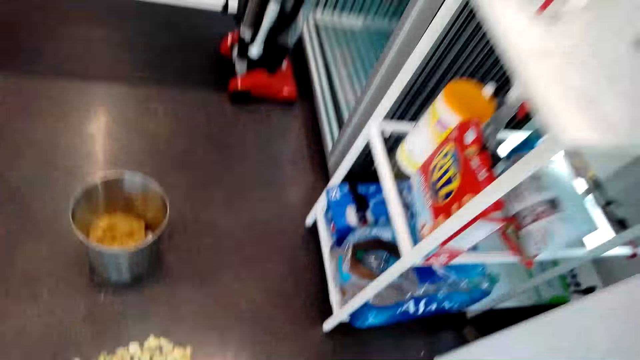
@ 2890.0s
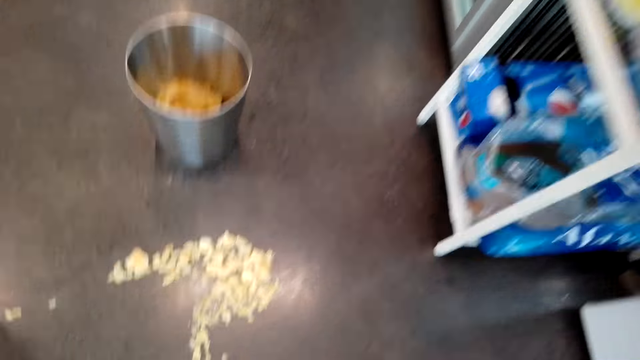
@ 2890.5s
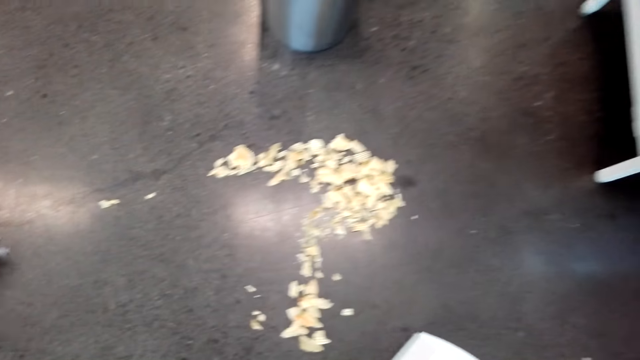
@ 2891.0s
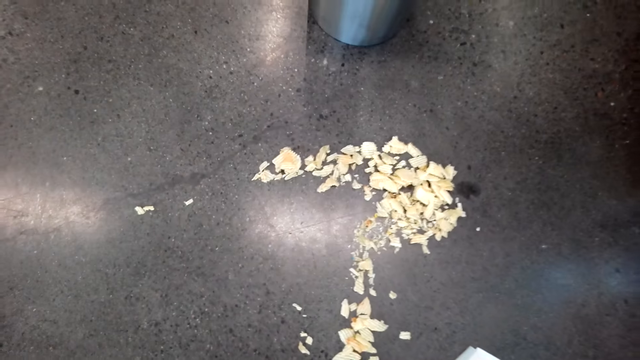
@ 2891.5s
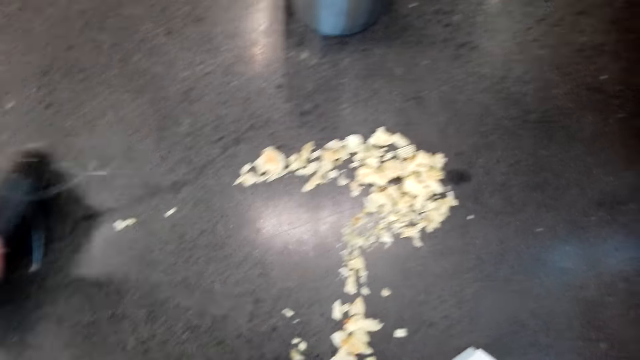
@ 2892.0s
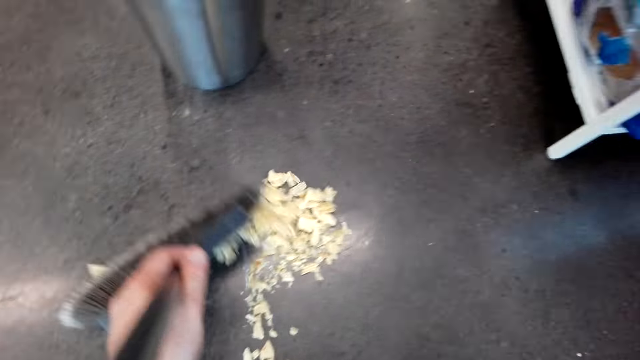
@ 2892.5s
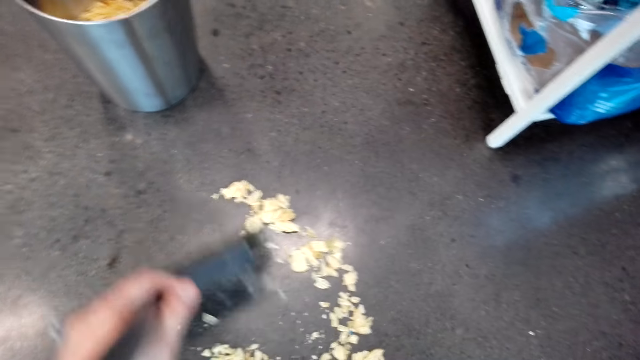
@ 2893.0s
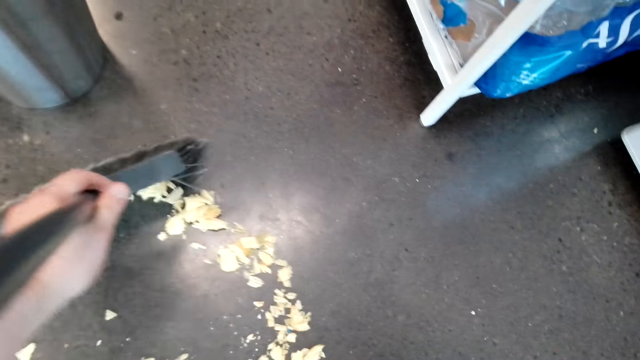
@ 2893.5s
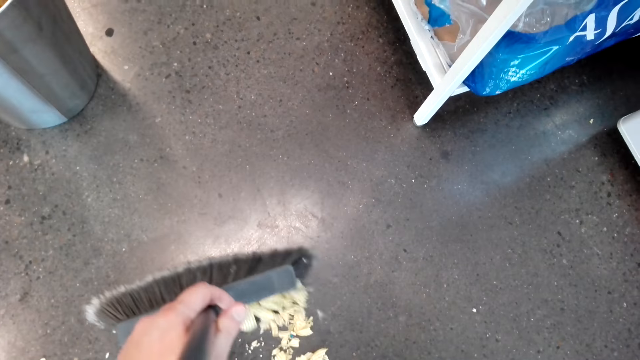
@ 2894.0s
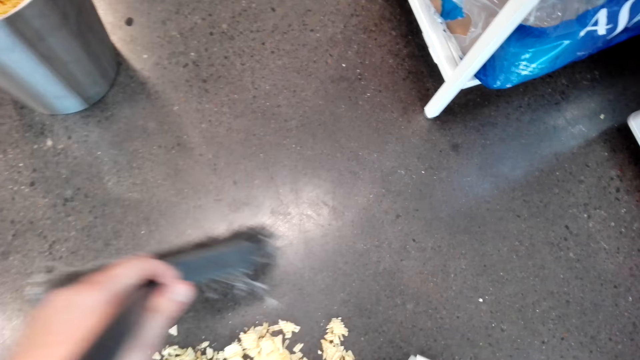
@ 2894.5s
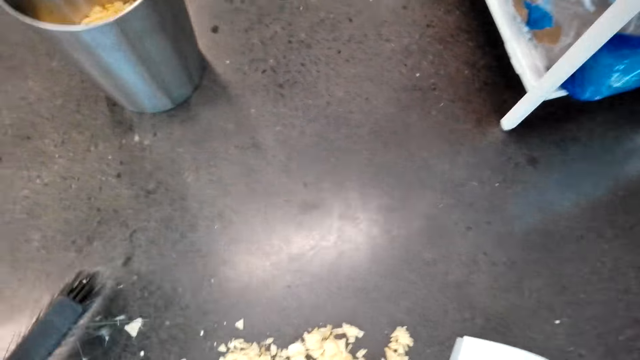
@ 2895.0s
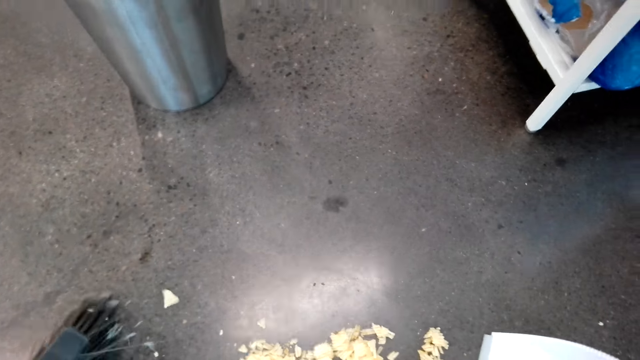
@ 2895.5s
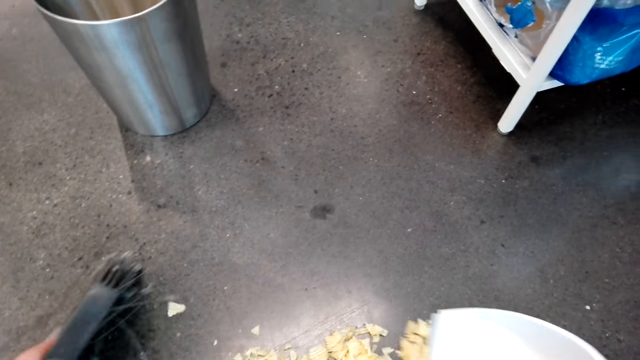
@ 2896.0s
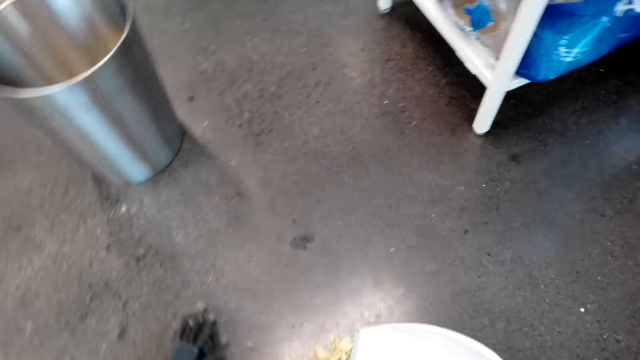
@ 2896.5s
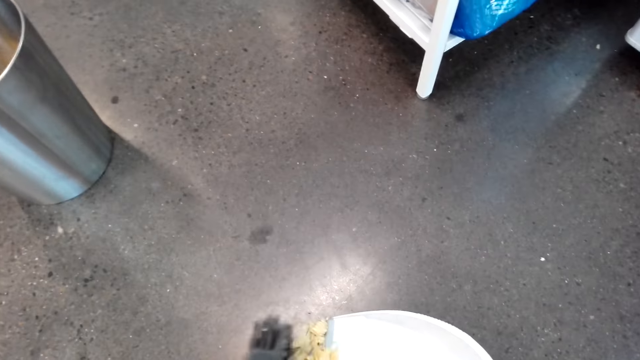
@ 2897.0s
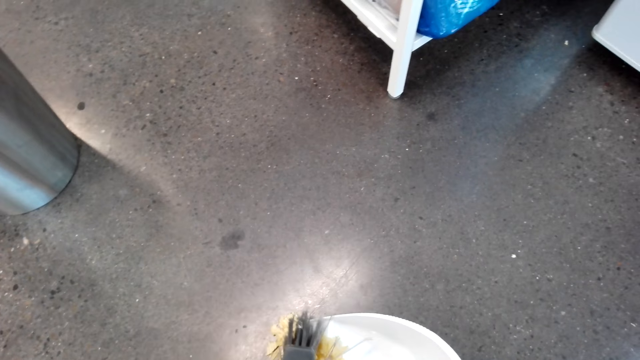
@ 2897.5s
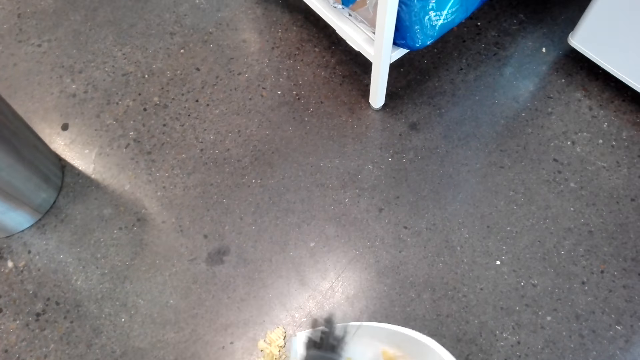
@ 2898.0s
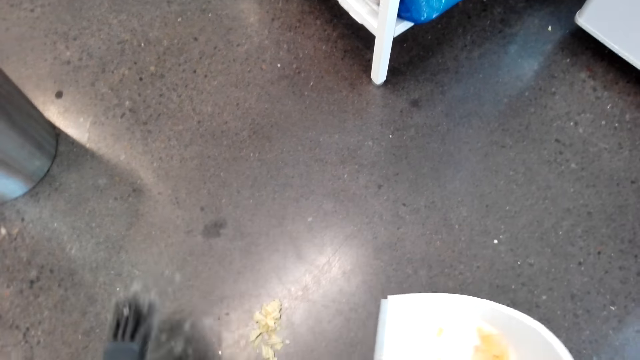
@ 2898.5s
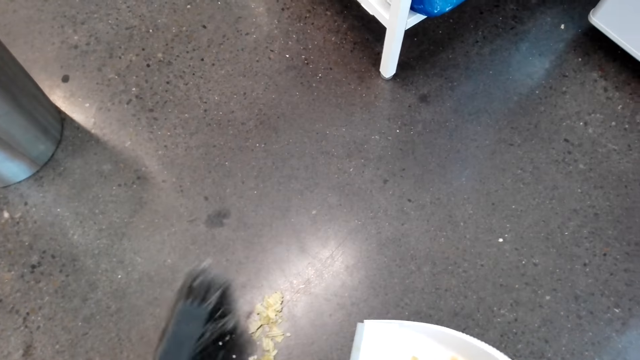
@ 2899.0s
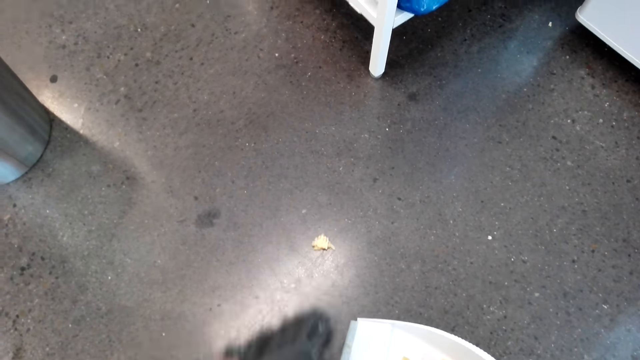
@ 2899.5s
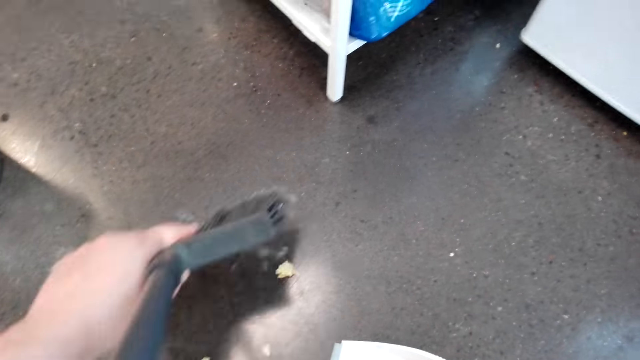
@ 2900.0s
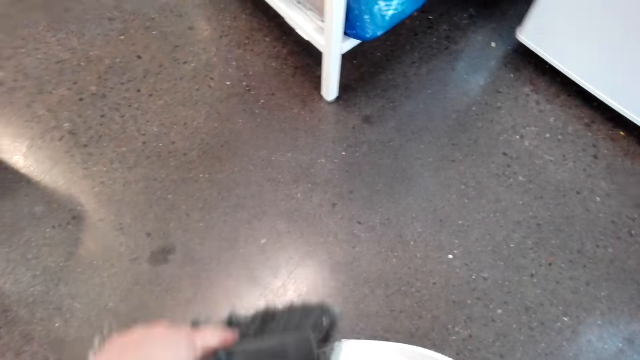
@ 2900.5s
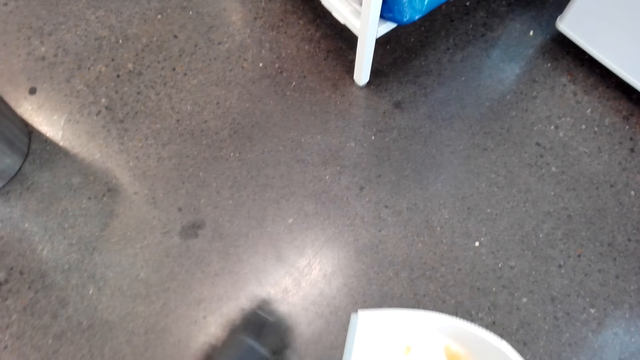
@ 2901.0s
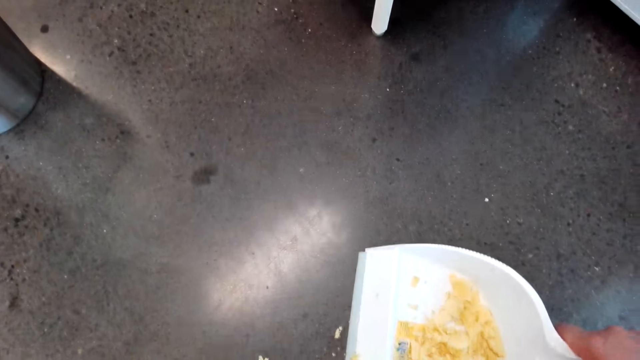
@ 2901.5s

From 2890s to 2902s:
The camera wearer collects dirt in the dust pan. They sweep the floor. They collect dirt.

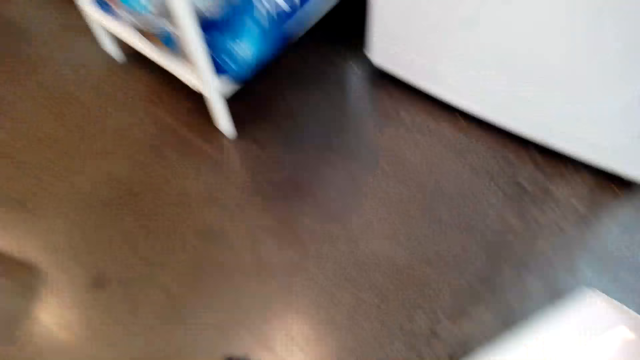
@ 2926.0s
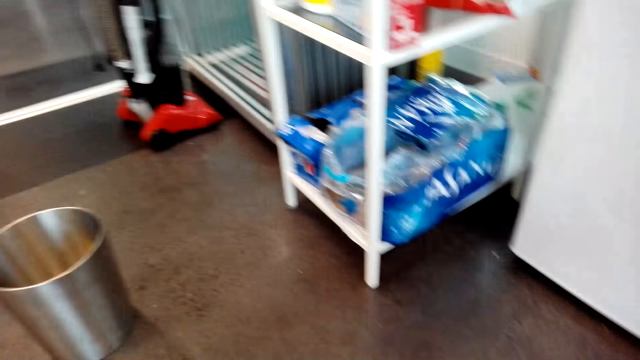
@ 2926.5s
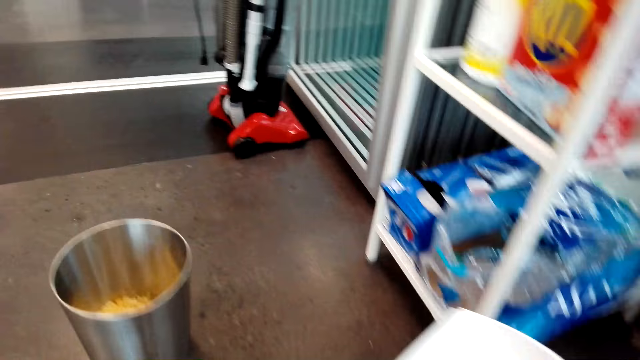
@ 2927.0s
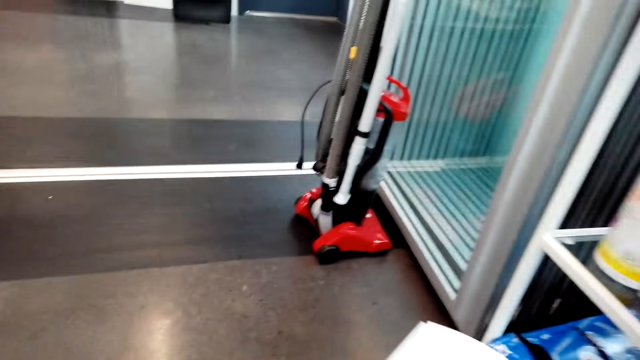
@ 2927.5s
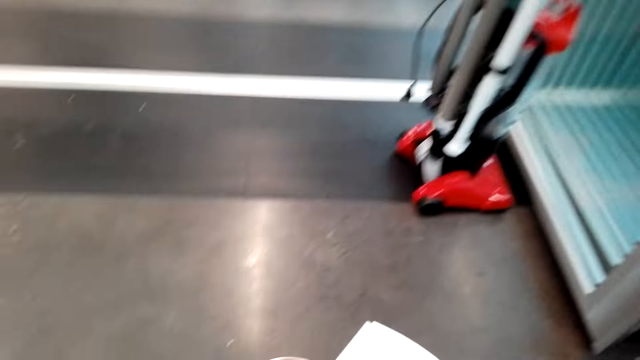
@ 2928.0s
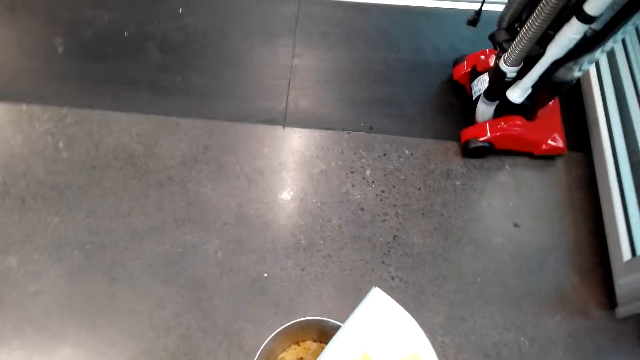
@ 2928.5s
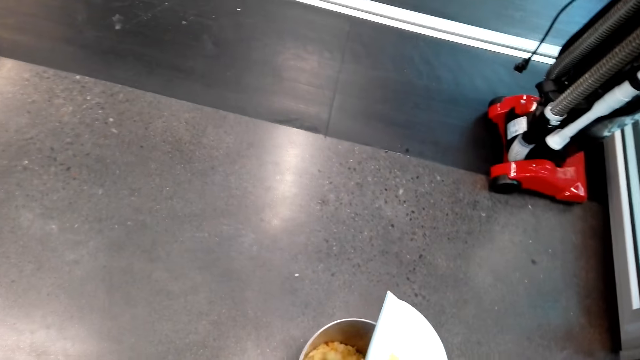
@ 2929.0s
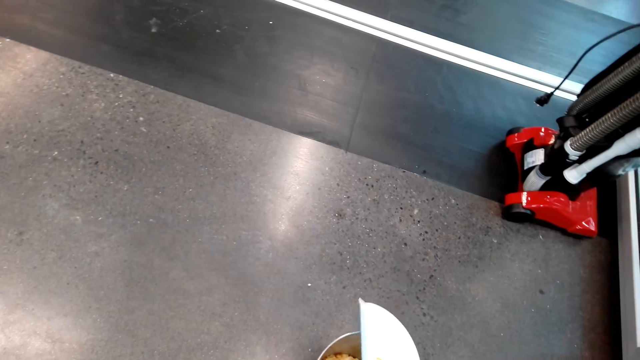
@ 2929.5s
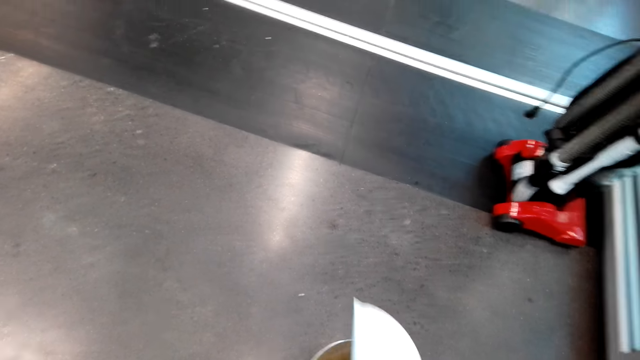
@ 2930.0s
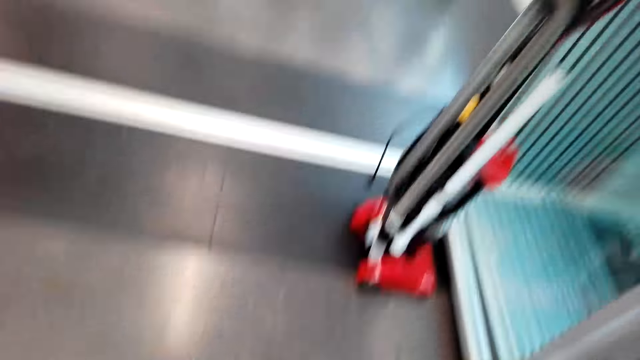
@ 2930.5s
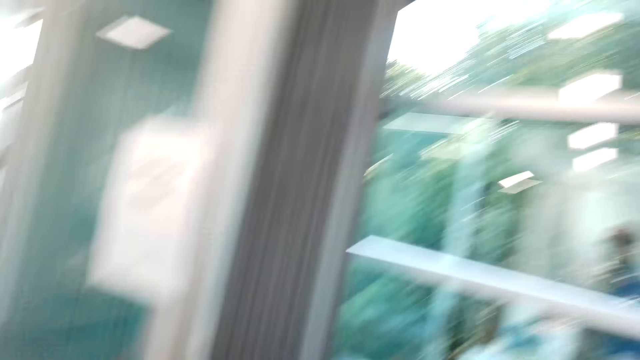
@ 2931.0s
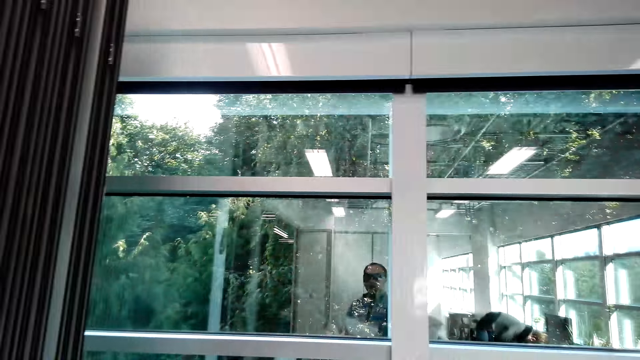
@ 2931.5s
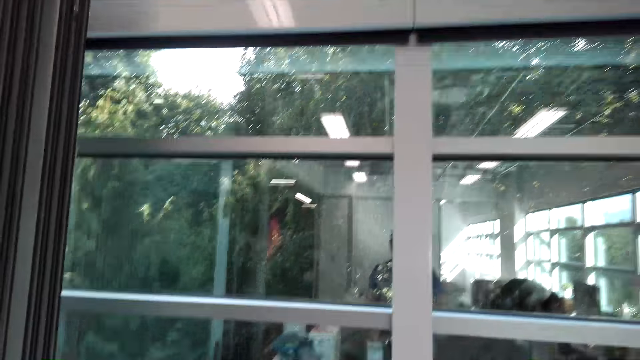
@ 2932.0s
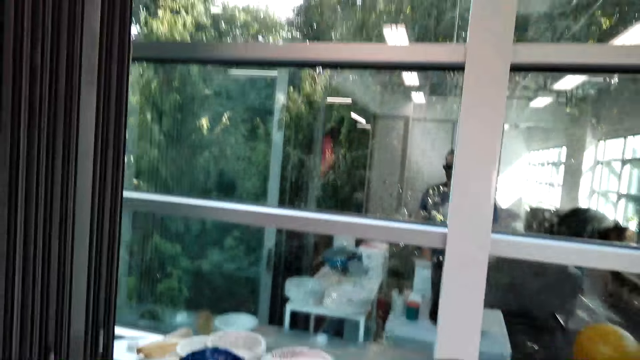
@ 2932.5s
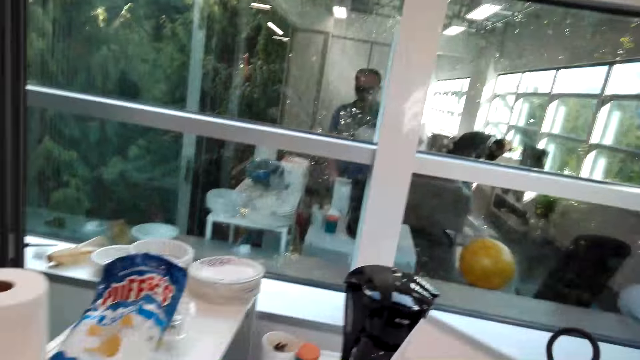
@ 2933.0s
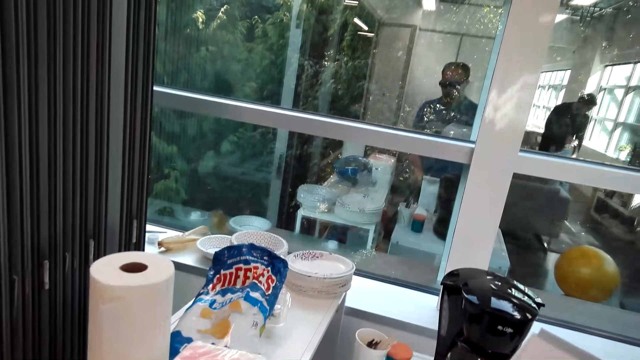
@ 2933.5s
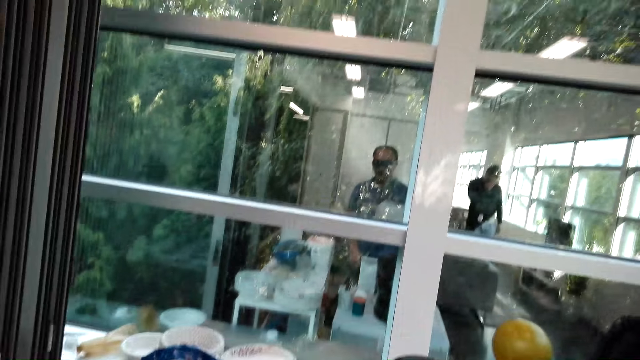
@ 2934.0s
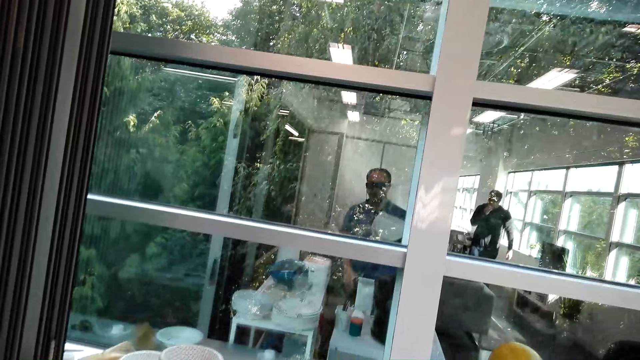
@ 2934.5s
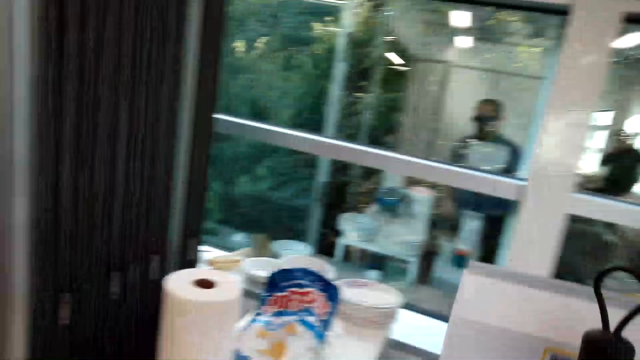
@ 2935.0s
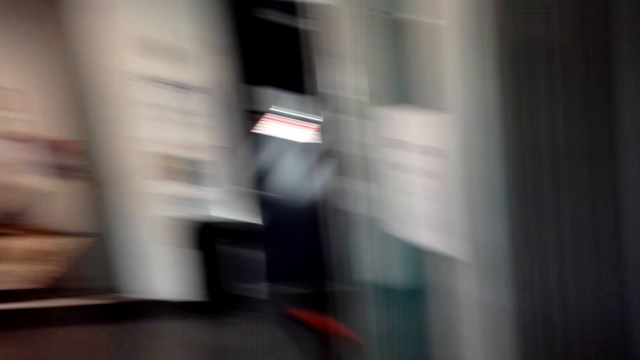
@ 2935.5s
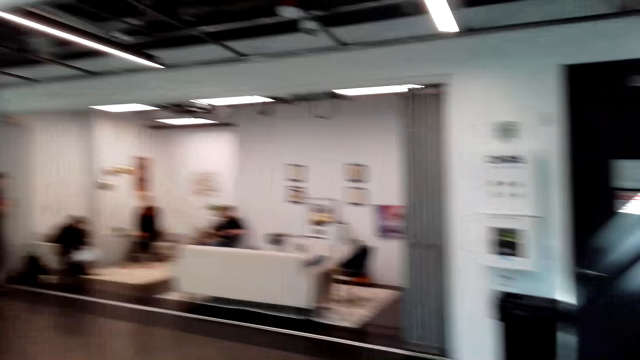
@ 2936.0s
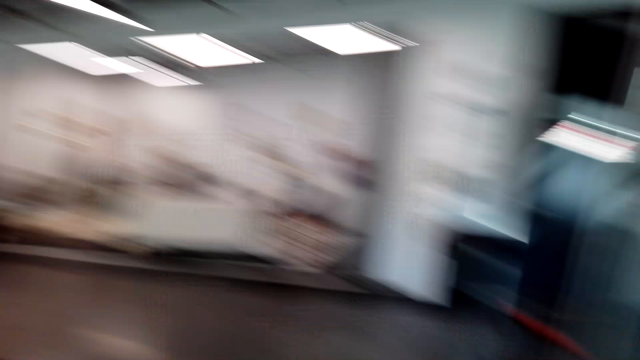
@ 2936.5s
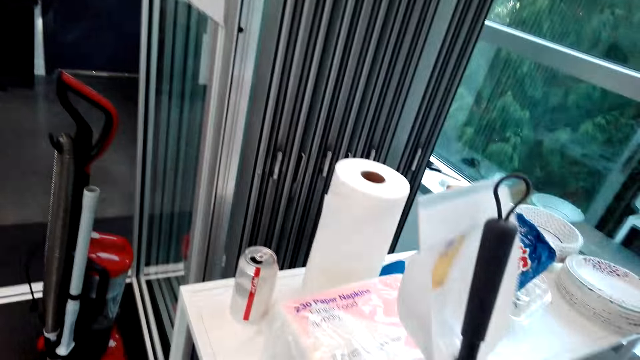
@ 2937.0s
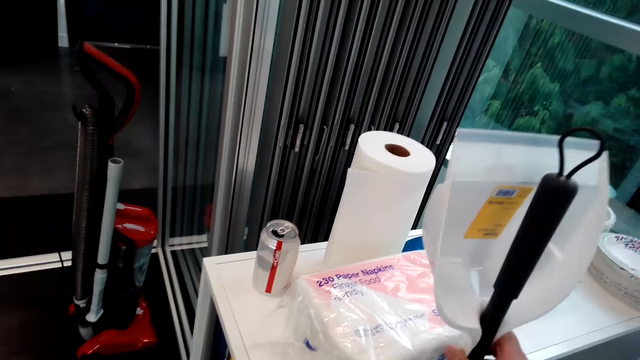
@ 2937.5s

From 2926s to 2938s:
The camera wearer walks in the room. They throw dirt in the dust bin. They shake the dustpan. They look around. They walk in the room. They hold the dustpan. A person sits in the room. A second person sits in the room. A third person sits in the room. A fourth person sits in the room. The third person walks in the room.
